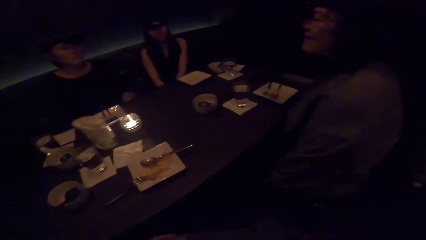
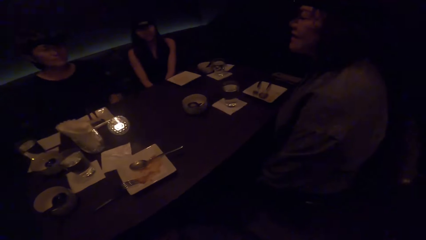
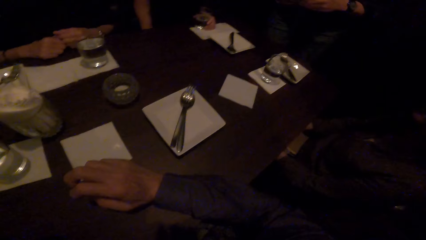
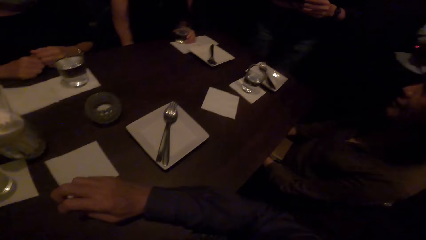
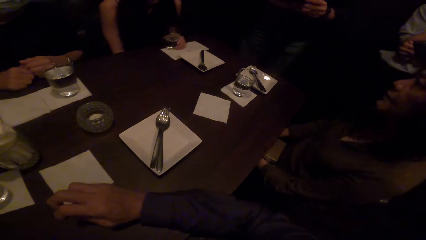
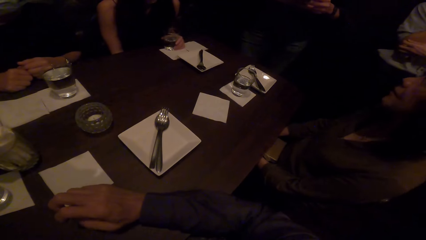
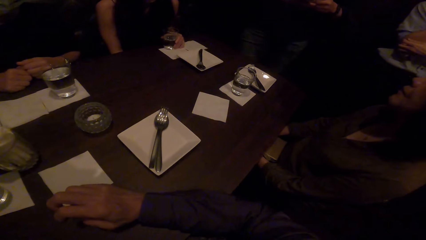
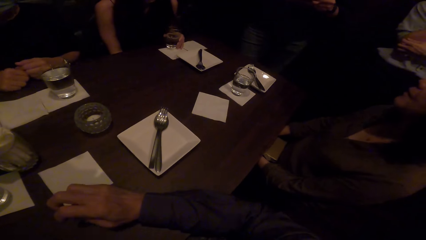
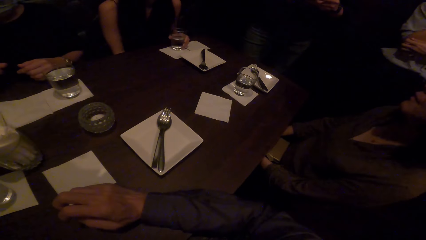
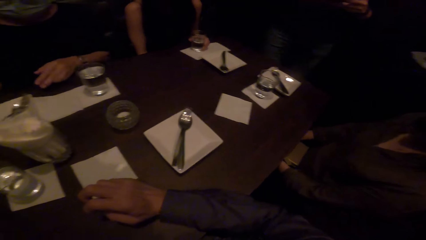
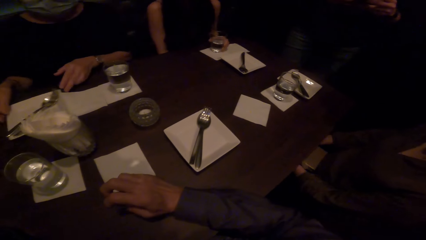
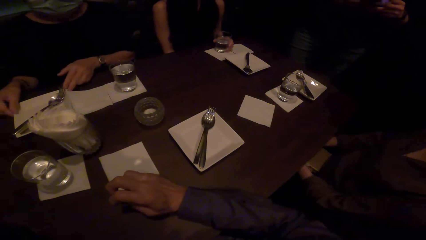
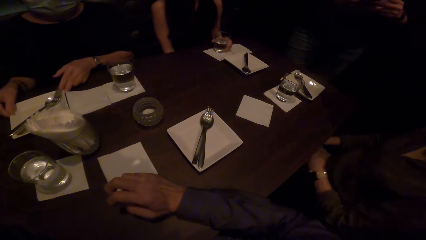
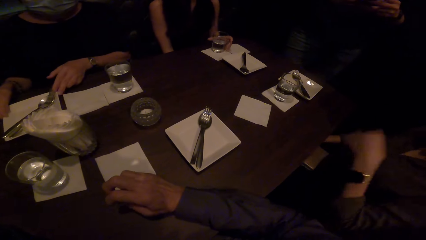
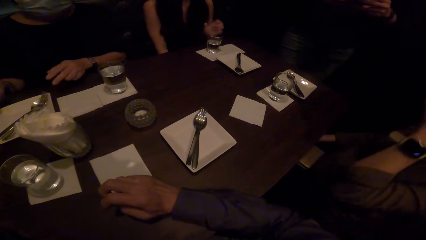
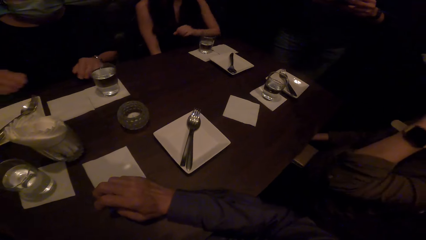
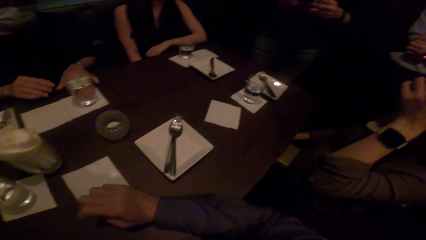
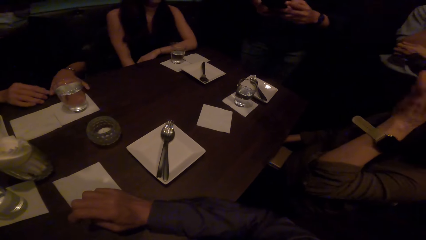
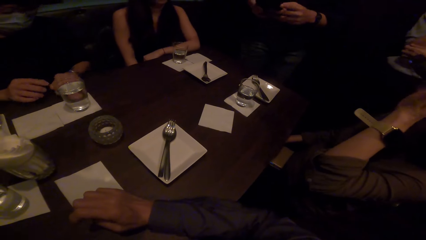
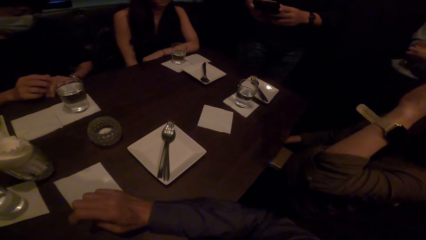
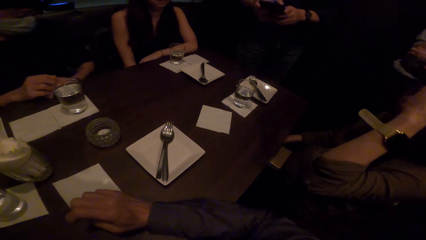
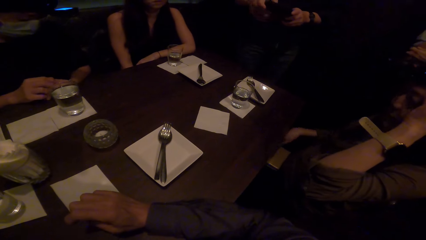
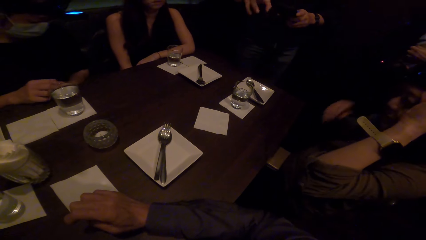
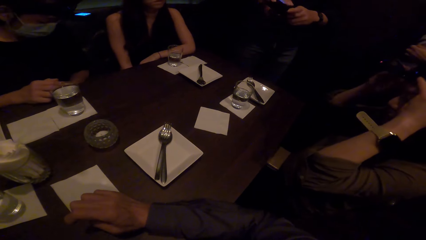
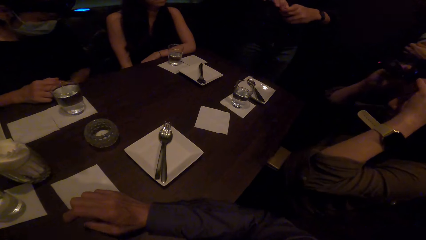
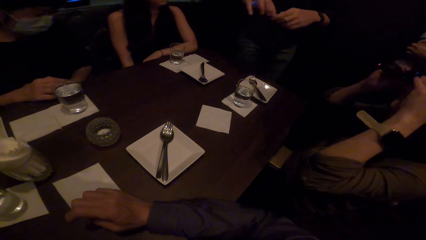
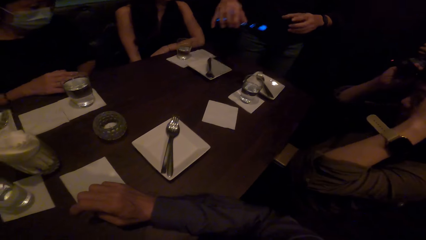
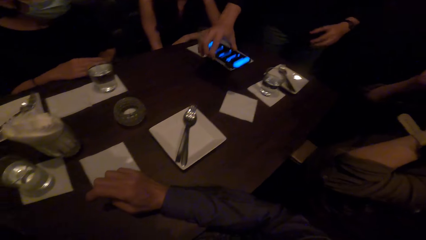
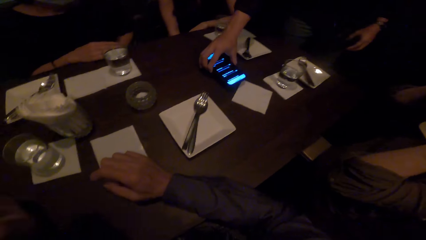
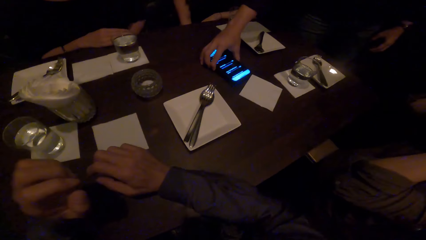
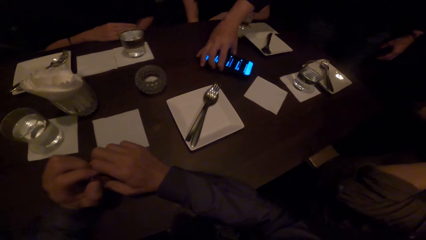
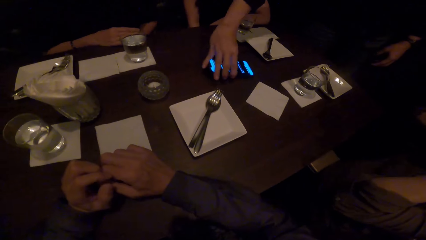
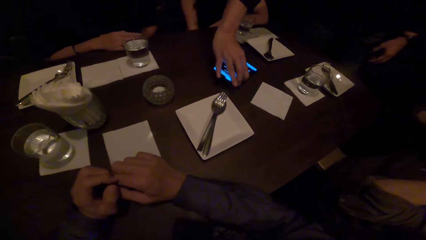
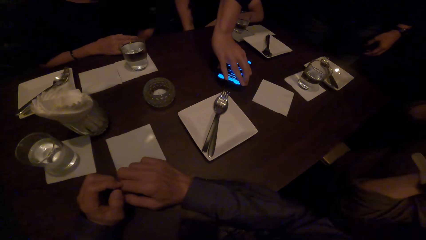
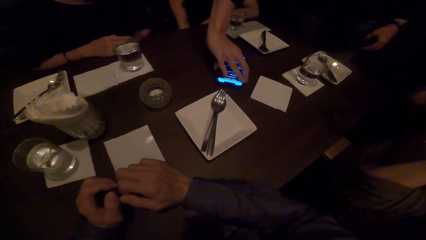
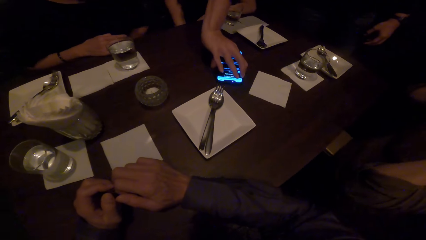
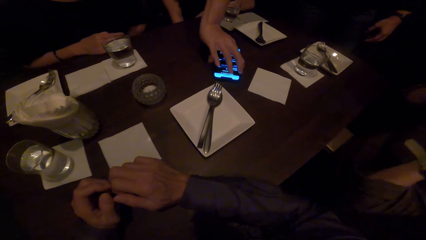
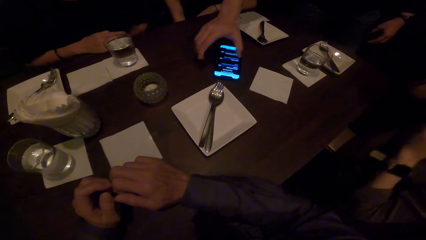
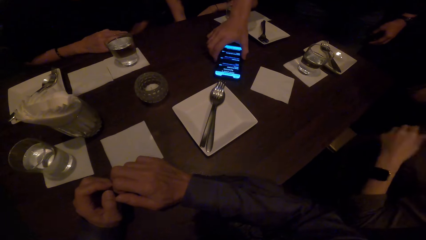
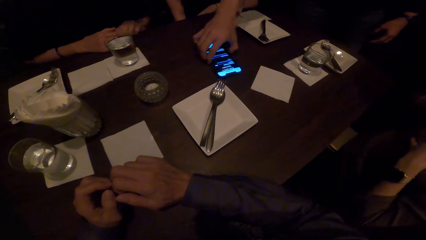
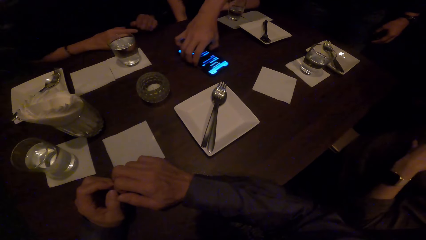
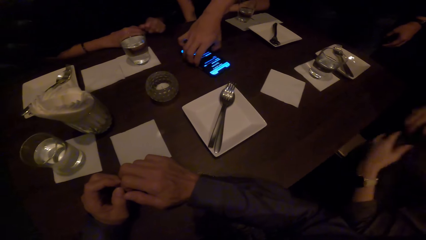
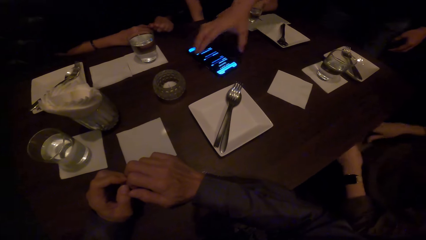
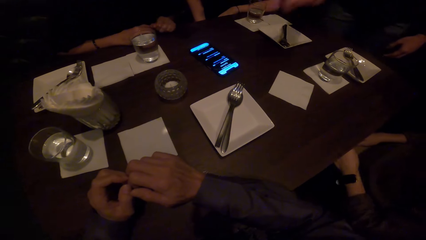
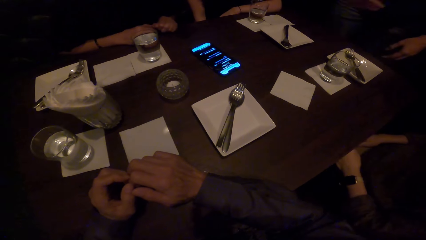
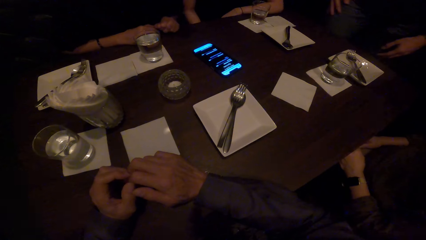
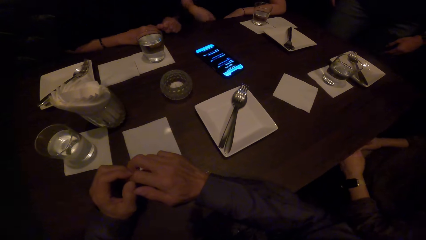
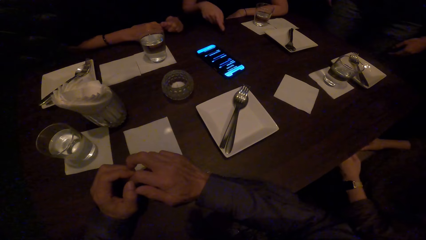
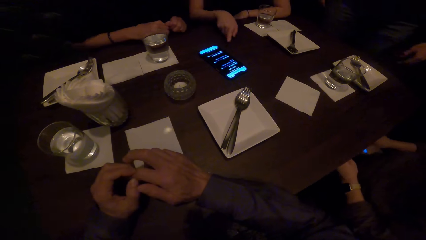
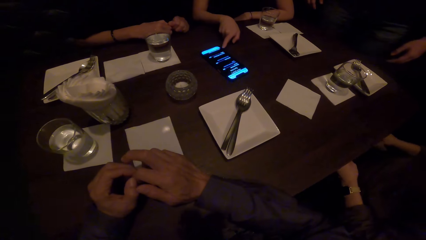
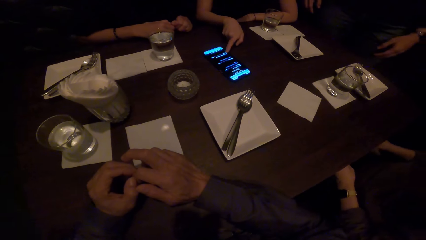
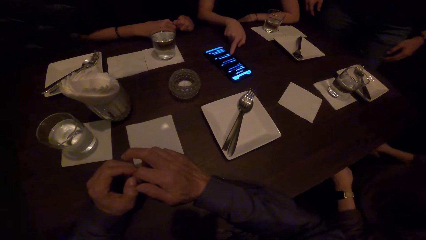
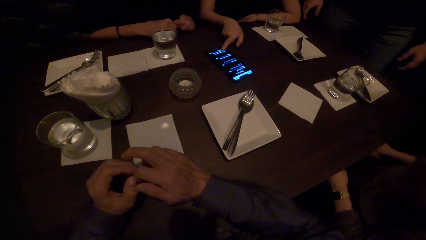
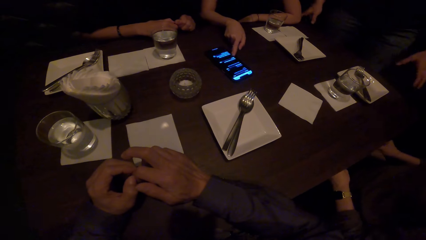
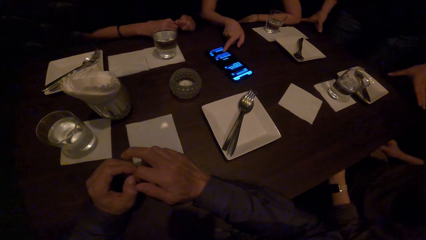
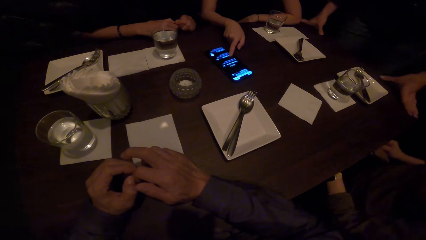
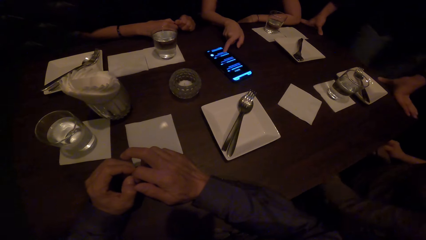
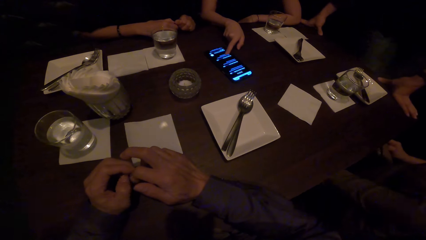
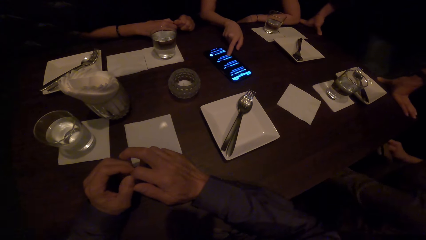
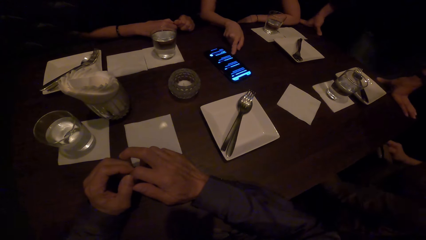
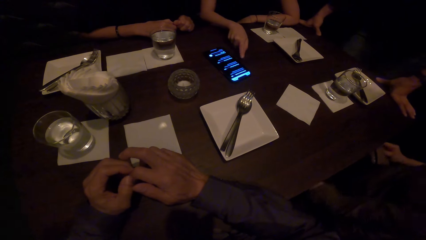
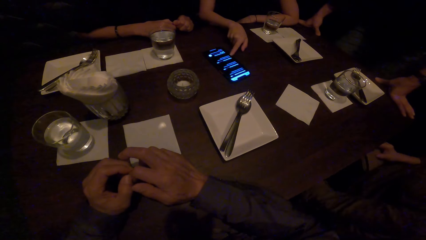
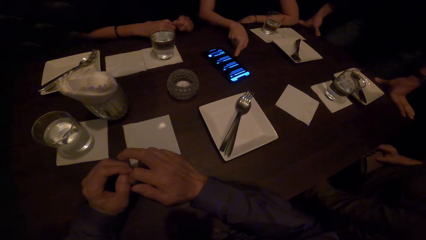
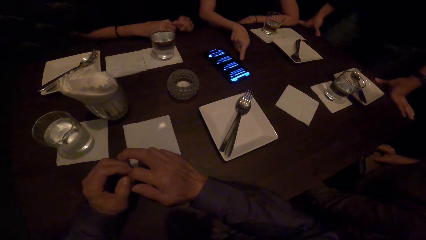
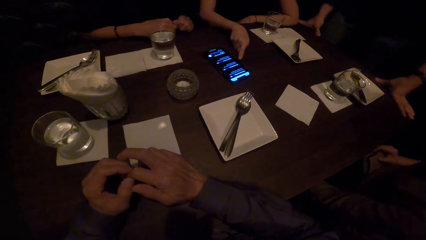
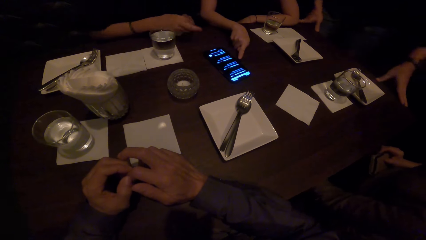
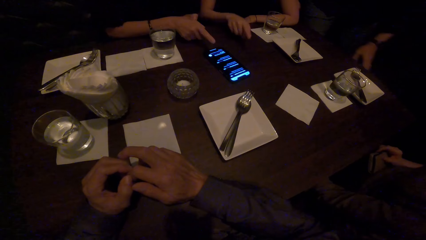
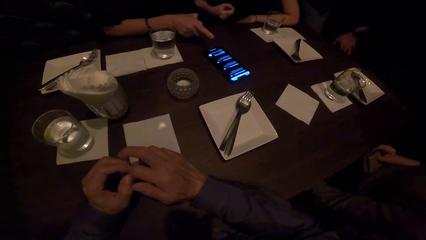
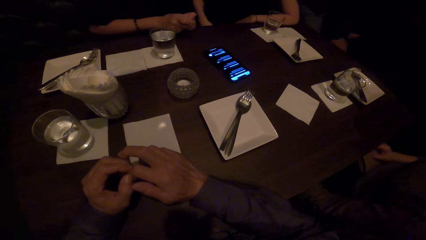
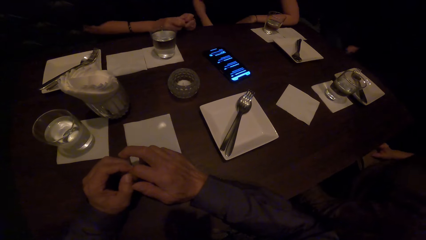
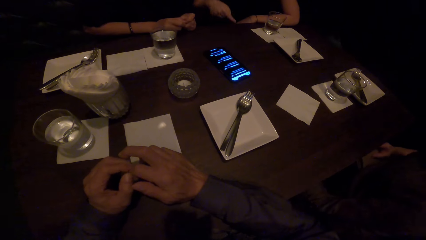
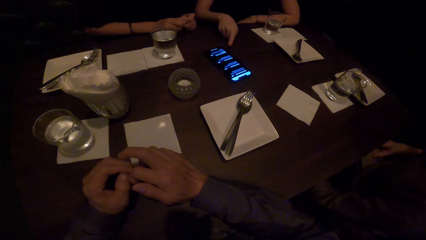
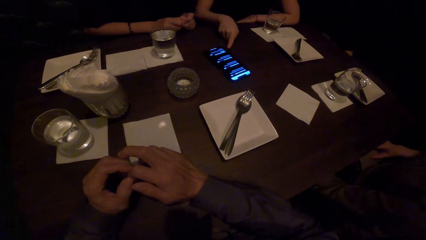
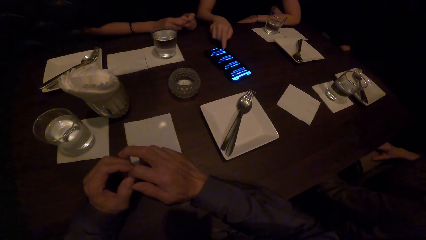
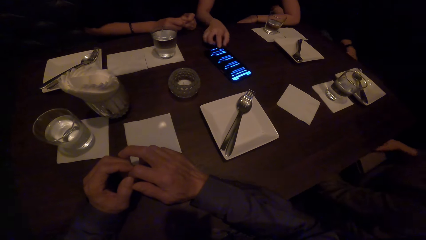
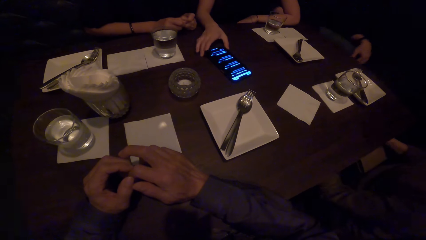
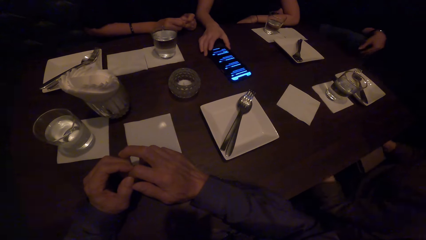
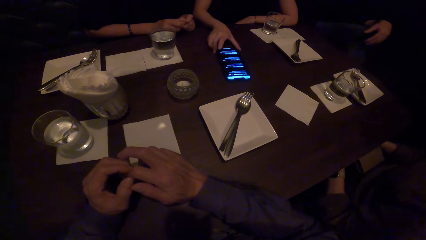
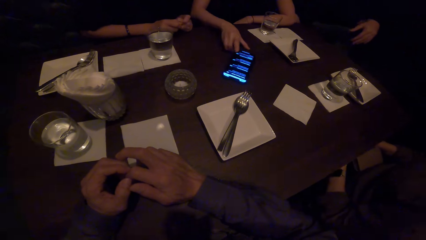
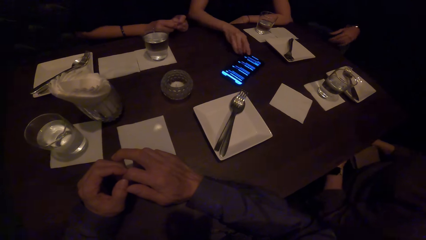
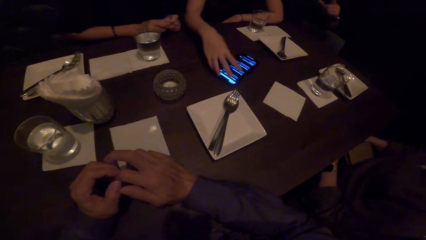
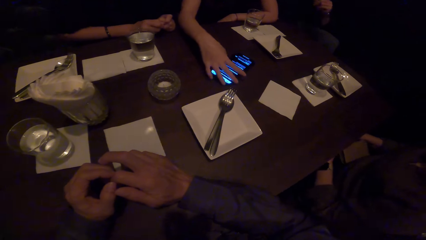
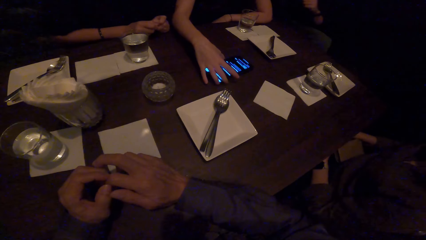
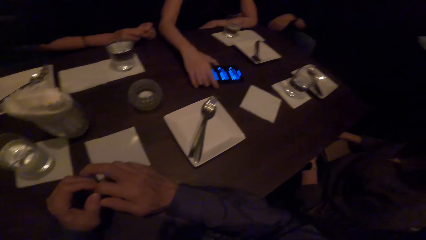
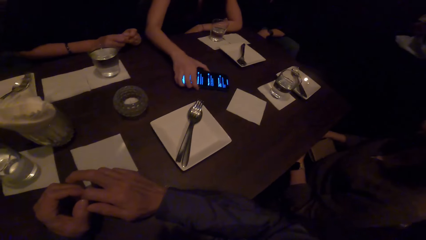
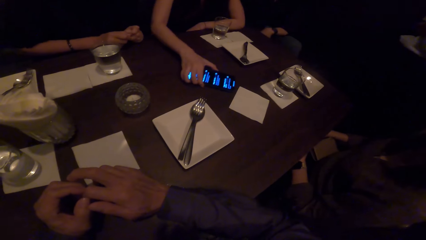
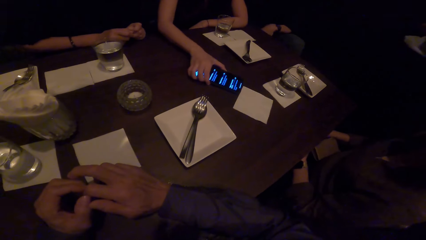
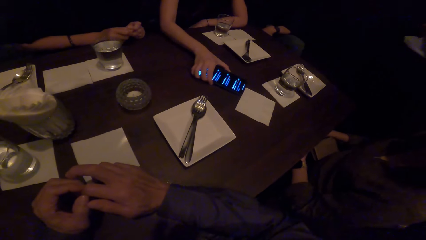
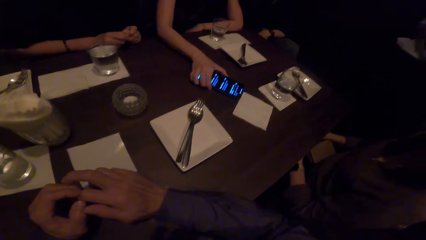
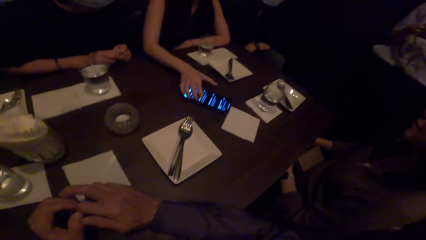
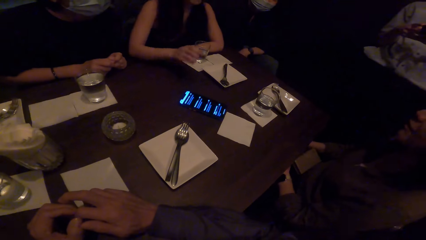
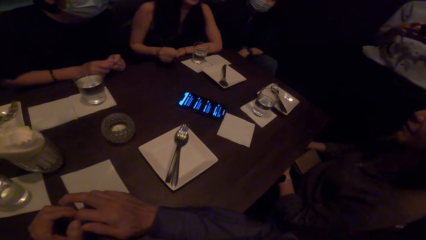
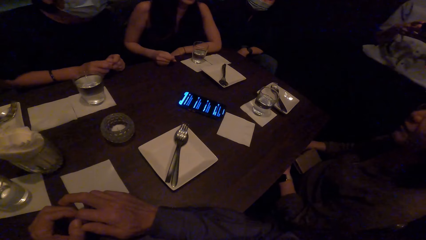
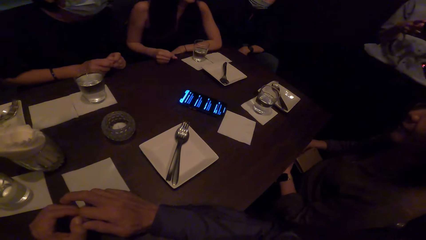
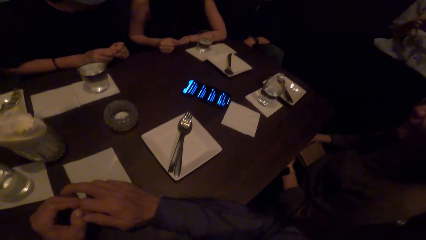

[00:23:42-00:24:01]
A lady shifts a glass of water on the table. Another lady shifts a plate on the table aside. A third lady adjusts the camera on her head. A man positions a phone on the table. The camera wearer holds their hands together. The first lady operates the phone on the table. The second lady points at the phone. The first lady points the phone and positions the phone on the table.
